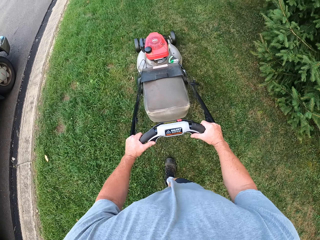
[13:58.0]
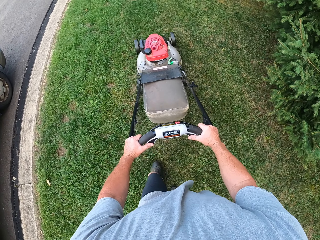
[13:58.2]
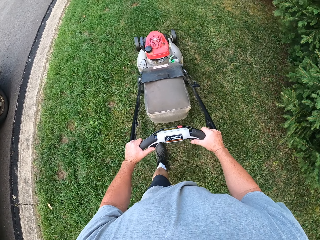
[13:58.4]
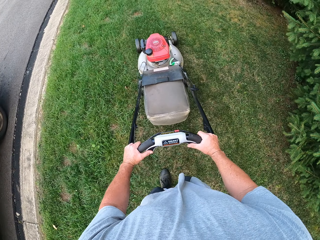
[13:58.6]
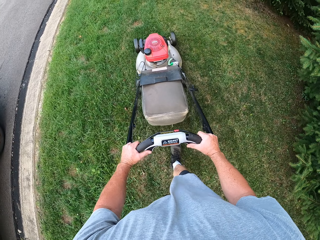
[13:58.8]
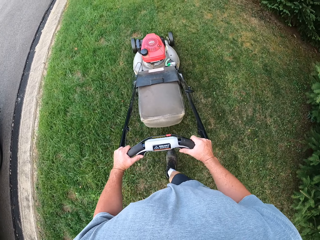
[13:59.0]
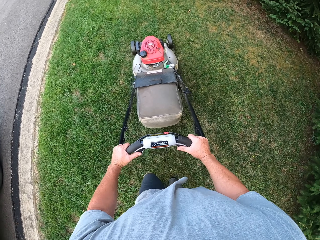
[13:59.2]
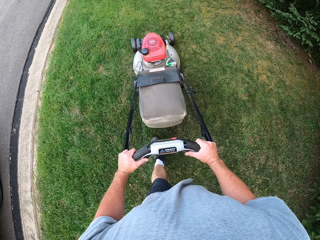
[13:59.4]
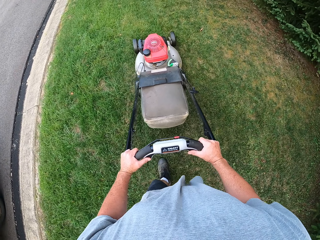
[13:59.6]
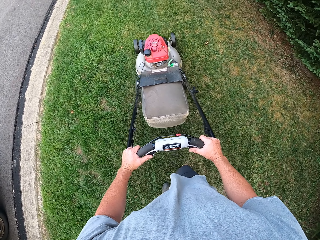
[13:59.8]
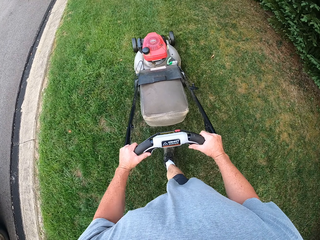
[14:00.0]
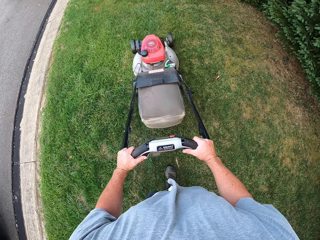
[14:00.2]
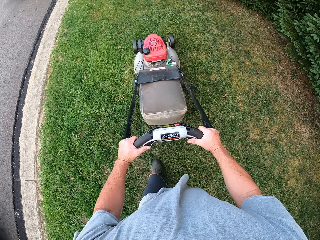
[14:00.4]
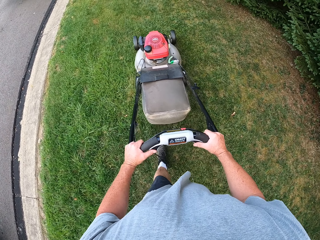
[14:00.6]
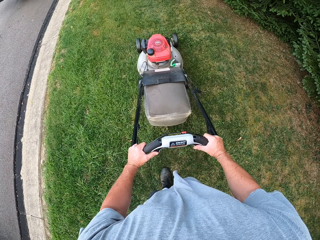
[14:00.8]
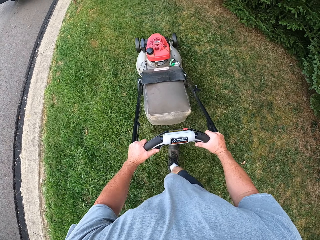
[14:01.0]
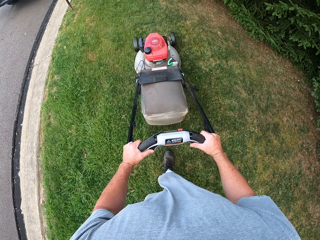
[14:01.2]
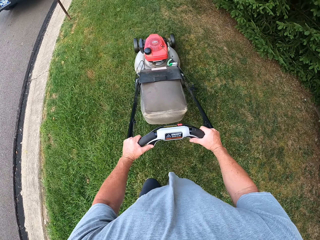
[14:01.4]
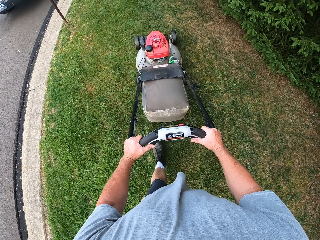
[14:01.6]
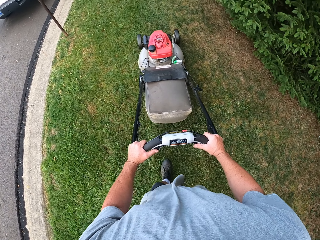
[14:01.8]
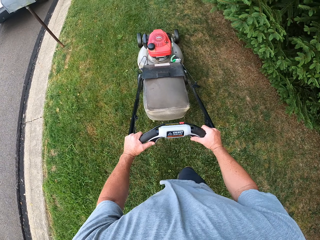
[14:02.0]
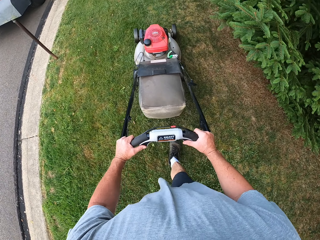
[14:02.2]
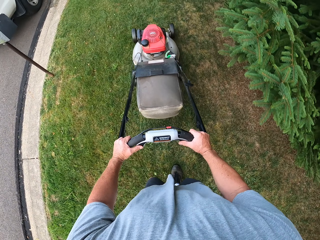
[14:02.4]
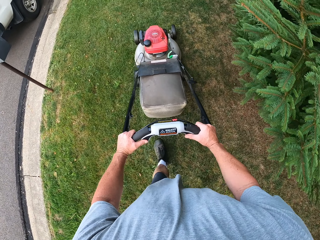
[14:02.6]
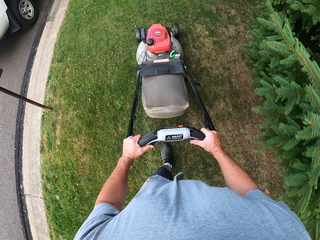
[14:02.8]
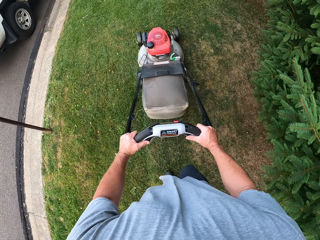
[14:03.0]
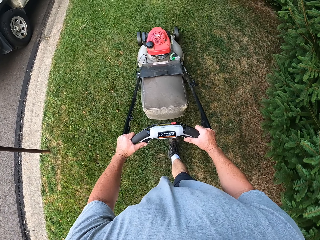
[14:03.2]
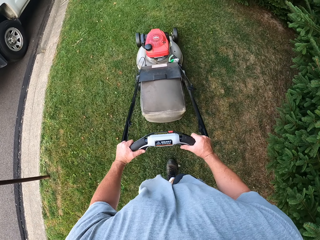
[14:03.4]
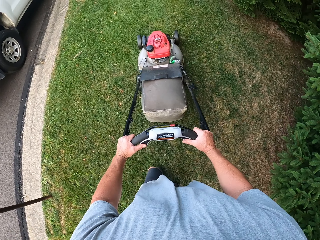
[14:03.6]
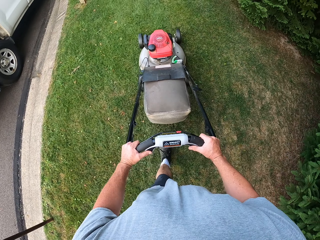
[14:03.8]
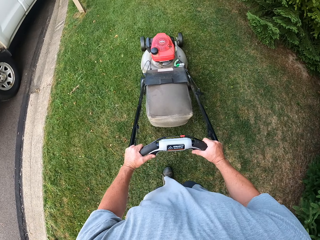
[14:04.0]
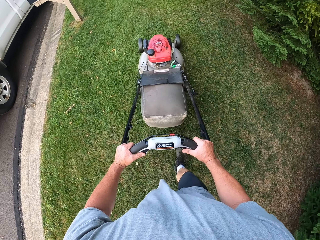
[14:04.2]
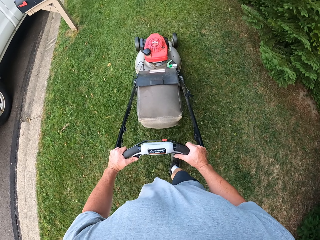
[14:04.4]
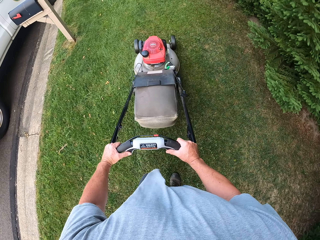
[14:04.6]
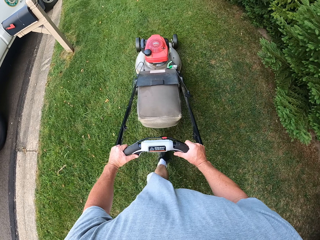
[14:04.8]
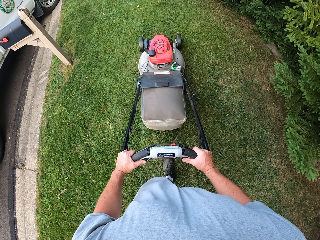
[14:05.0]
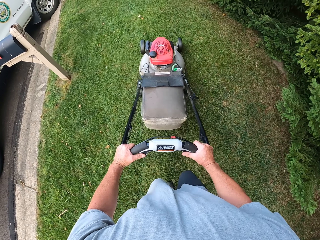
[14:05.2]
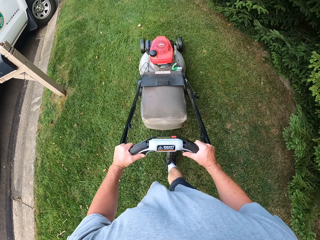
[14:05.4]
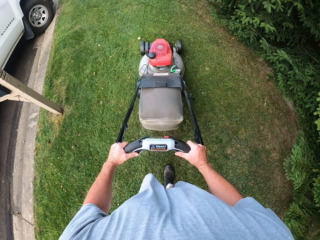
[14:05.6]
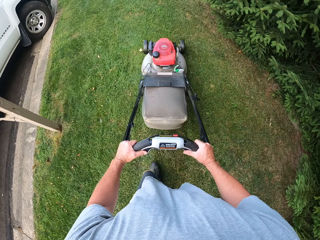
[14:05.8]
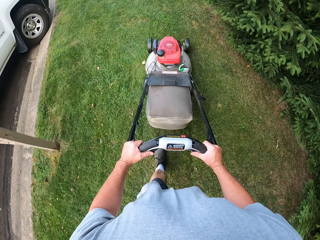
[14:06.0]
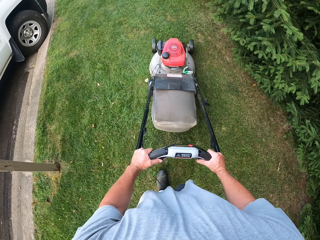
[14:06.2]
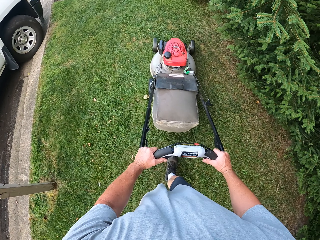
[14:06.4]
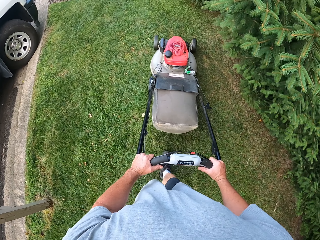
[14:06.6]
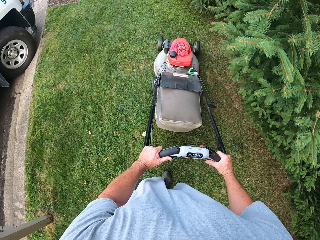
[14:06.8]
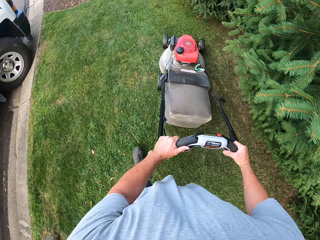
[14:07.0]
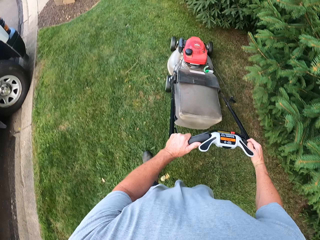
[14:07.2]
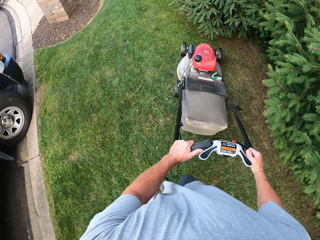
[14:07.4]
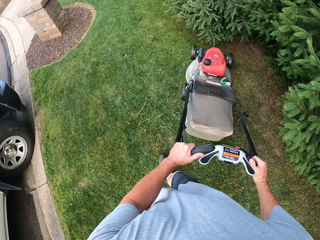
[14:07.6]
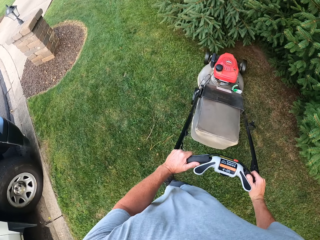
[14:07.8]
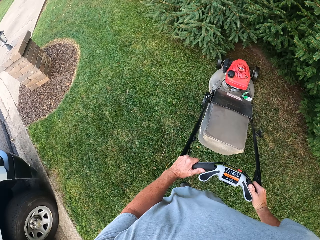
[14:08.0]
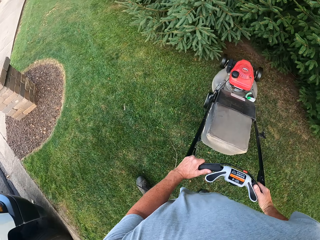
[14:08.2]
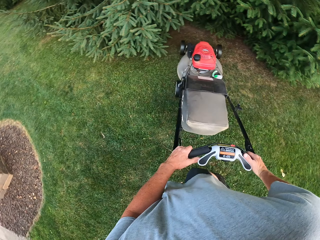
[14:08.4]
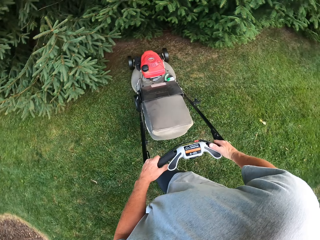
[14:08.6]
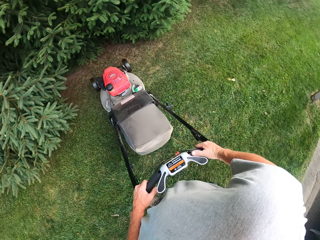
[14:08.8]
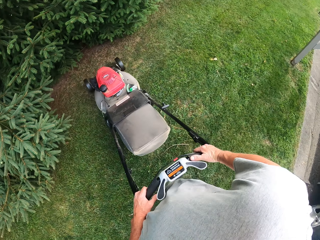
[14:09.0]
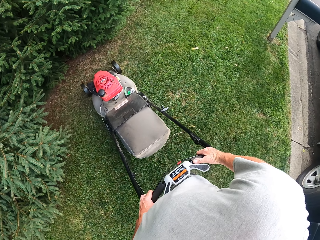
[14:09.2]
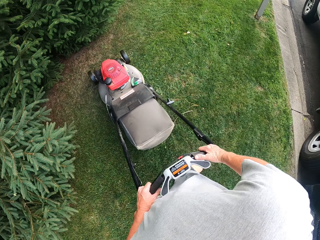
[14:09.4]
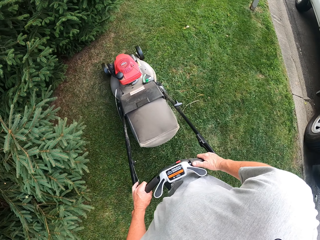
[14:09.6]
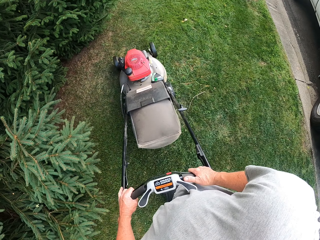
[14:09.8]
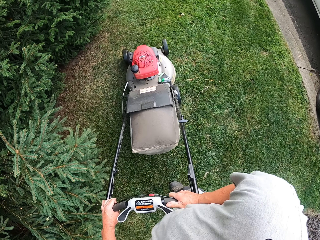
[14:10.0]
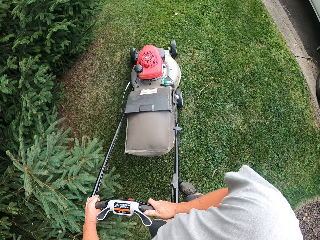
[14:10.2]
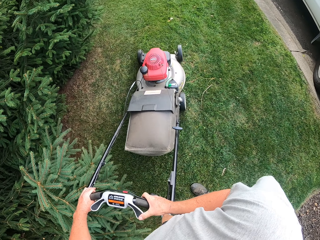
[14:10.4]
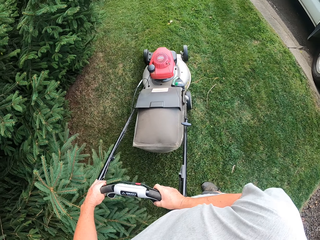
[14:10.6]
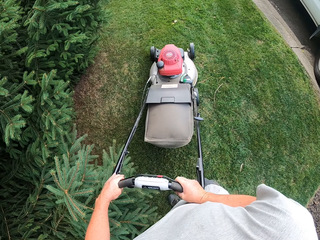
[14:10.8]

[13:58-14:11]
The camera wearer cuts grass with a lawn mower repeatedly. They turn around and turn the lawn mower.

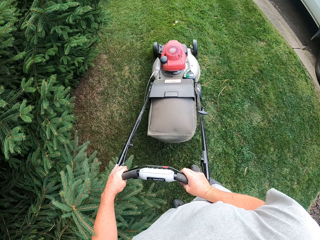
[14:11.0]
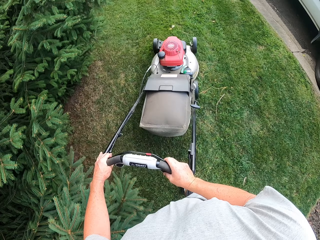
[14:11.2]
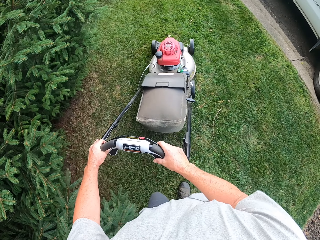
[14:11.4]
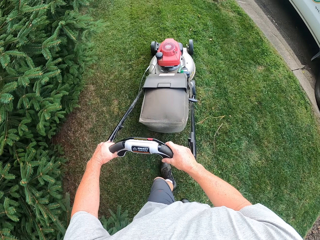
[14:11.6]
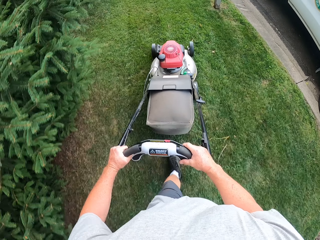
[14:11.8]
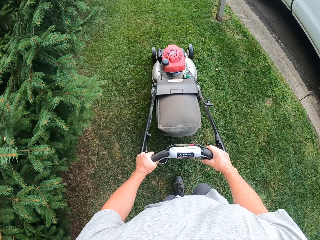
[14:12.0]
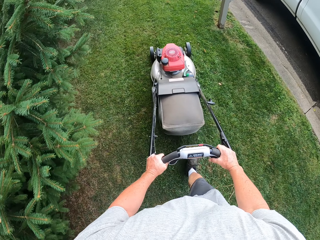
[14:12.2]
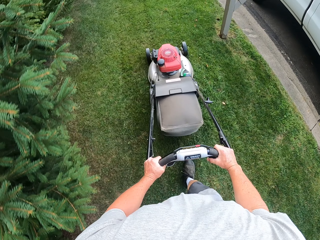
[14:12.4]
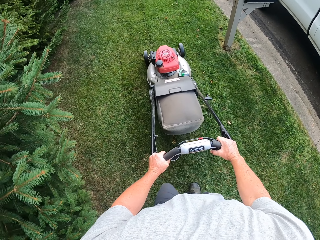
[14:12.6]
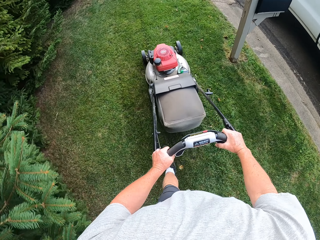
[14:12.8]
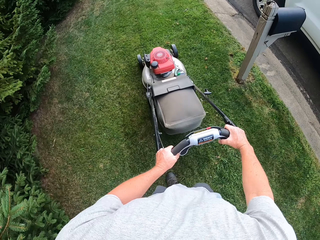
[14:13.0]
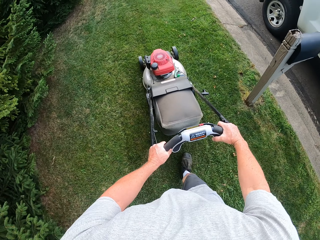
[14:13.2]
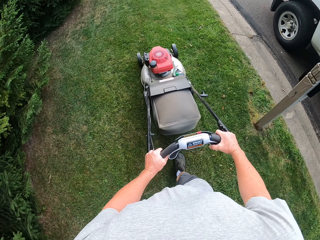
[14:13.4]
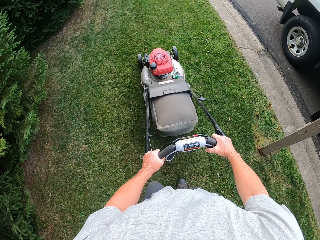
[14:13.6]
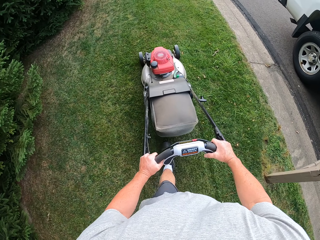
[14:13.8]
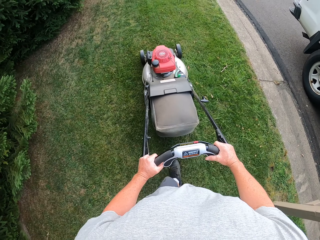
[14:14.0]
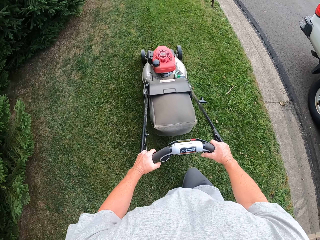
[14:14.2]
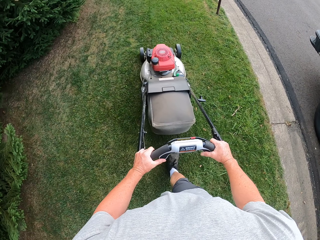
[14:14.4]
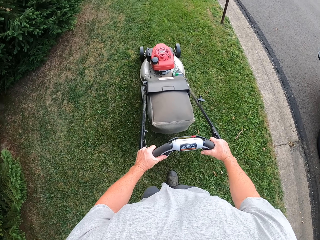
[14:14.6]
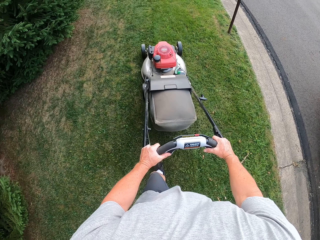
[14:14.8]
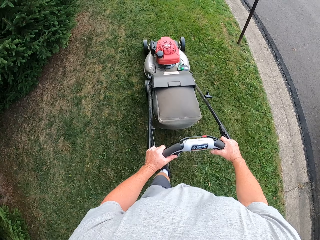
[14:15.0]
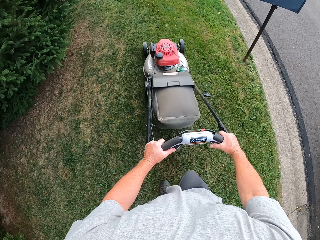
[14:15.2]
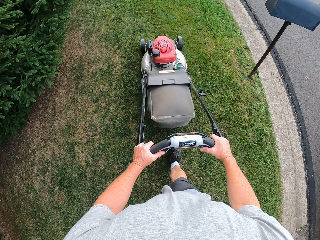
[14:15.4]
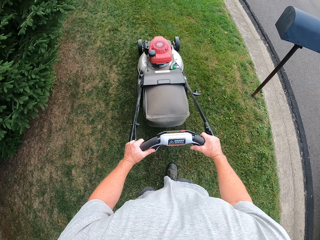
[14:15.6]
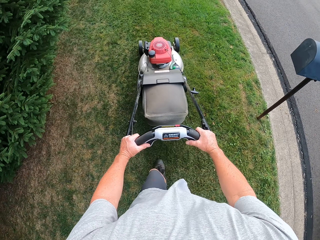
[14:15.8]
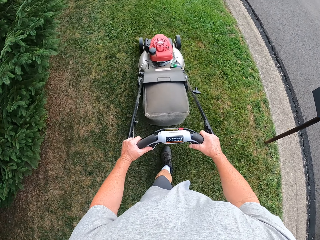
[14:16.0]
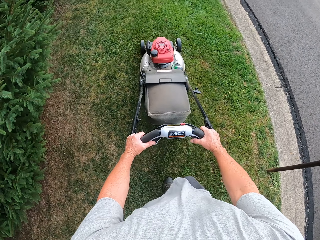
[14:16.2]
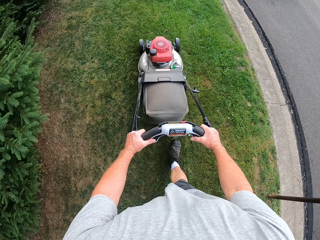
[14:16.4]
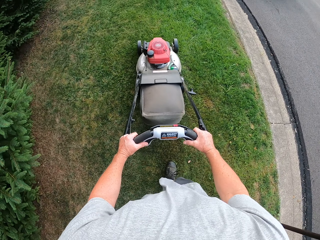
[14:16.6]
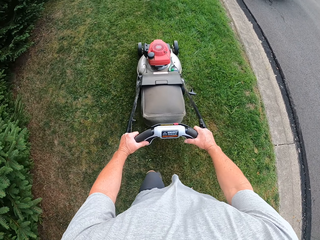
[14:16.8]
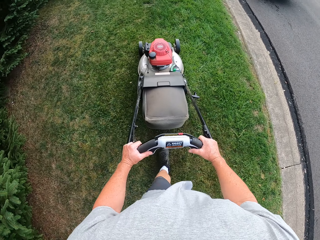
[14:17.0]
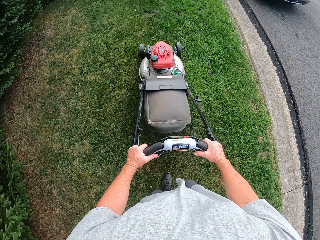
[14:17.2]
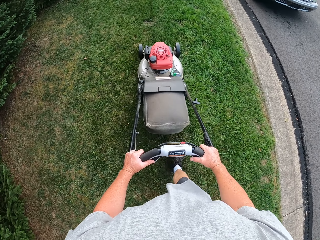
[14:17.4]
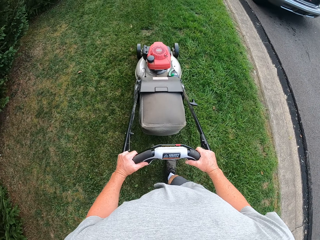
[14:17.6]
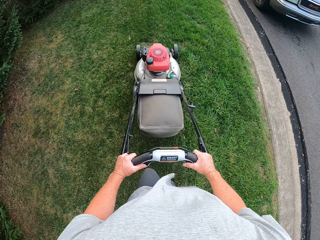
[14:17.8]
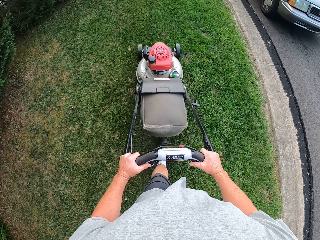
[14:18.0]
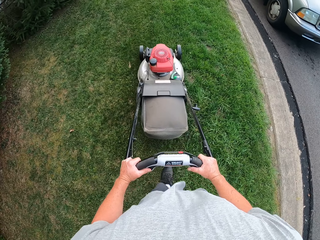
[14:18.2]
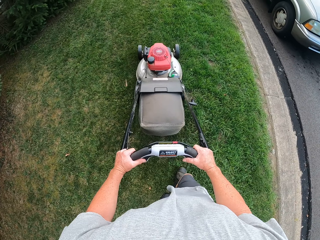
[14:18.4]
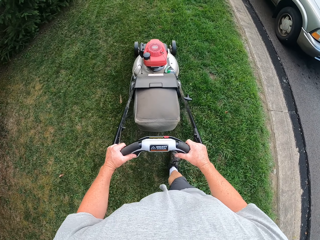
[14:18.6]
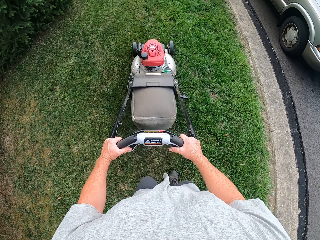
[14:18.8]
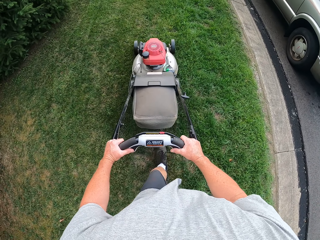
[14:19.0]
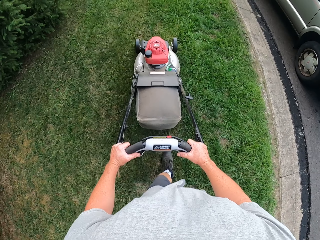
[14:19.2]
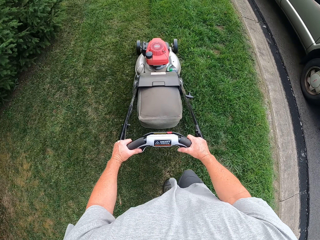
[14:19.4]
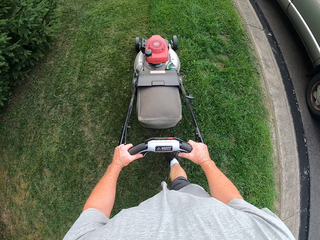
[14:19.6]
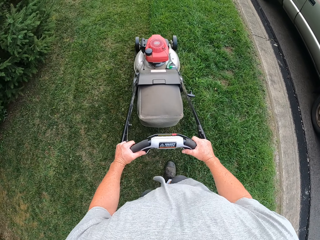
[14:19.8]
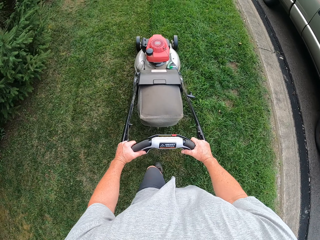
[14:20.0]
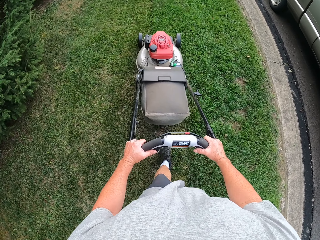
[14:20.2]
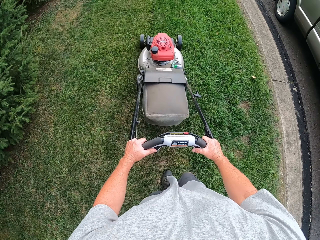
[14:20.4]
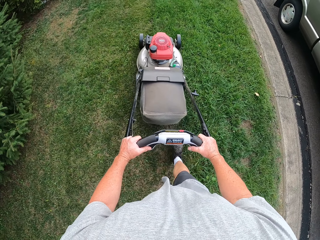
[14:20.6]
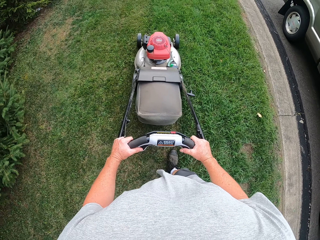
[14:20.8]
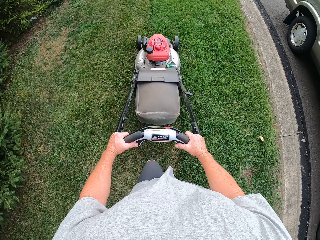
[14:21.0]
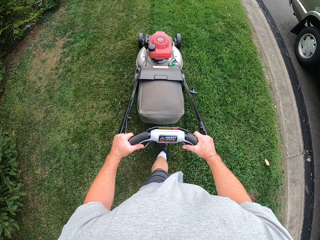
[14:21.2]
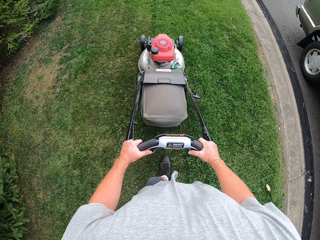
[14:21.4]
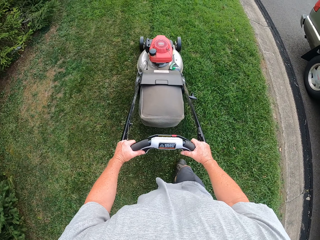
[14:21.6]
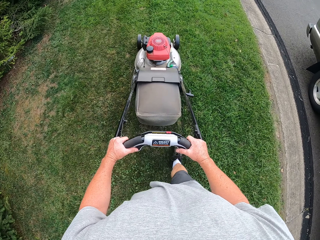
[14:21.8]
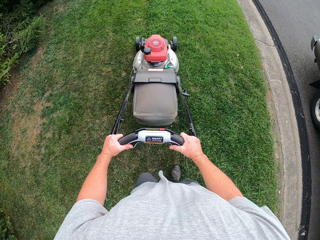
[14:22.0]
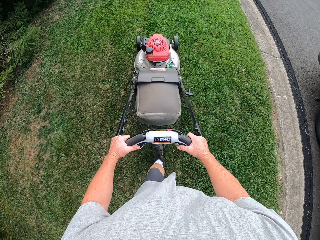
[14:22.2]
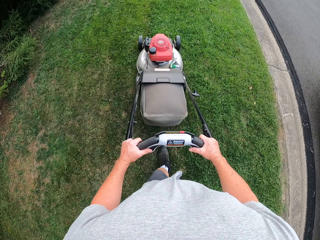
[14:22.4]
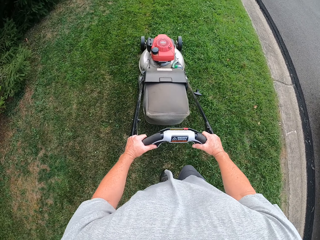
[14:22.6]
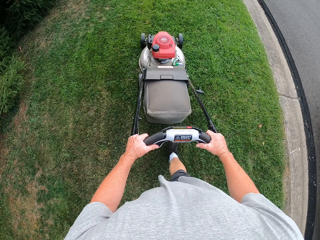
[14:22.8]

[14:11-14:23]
The camera wearer cuts grass with the lawn mower repeatedly.
